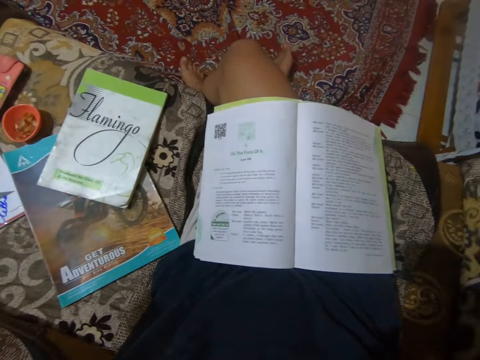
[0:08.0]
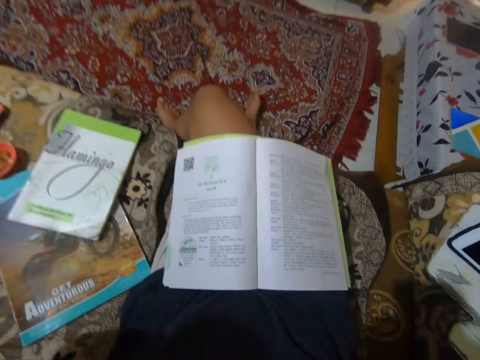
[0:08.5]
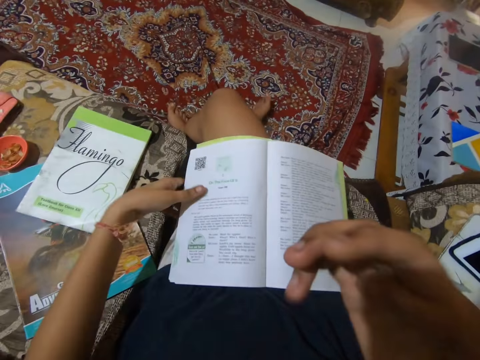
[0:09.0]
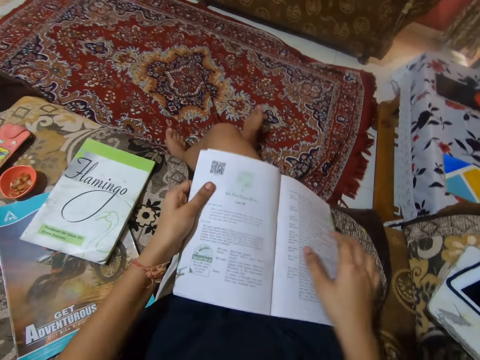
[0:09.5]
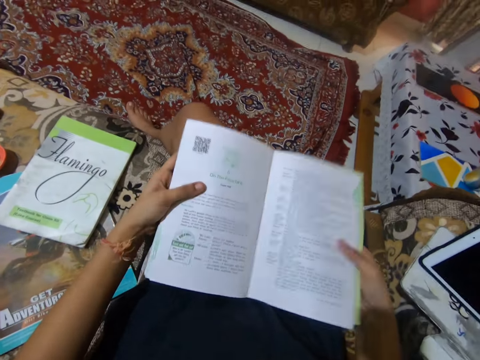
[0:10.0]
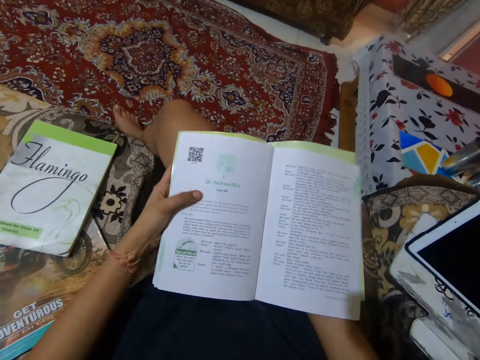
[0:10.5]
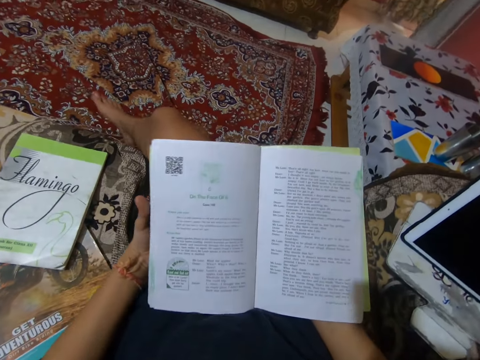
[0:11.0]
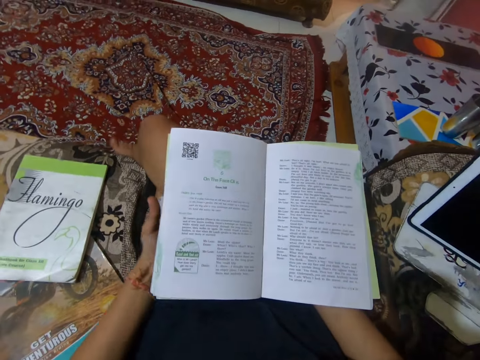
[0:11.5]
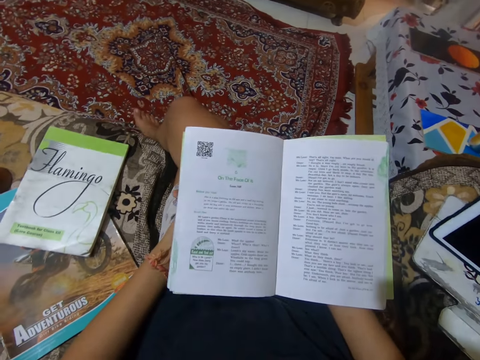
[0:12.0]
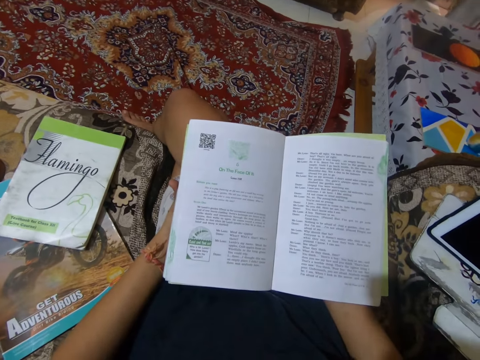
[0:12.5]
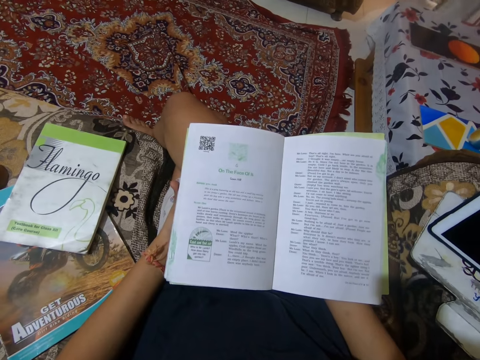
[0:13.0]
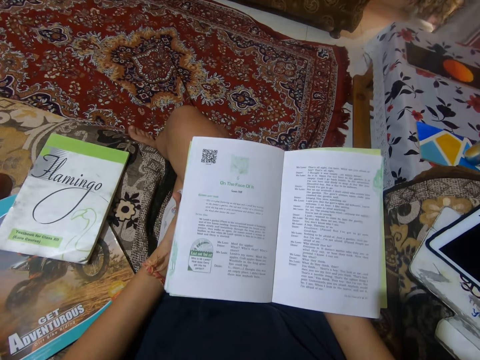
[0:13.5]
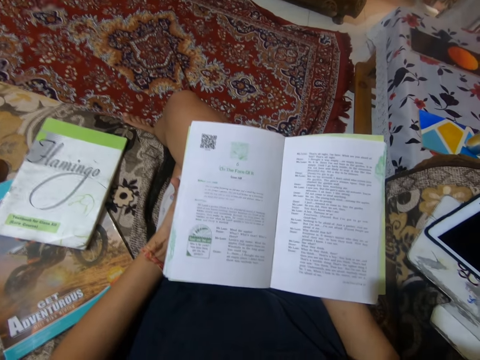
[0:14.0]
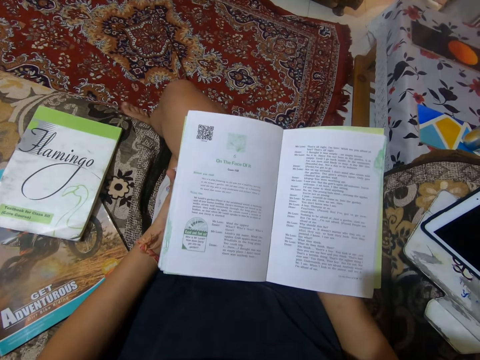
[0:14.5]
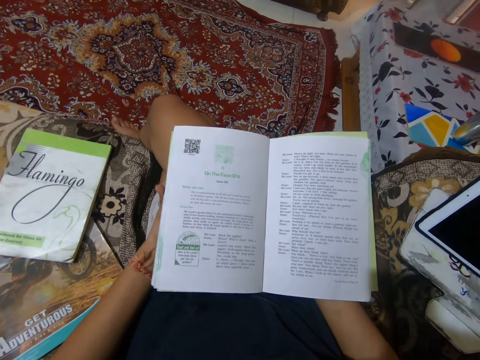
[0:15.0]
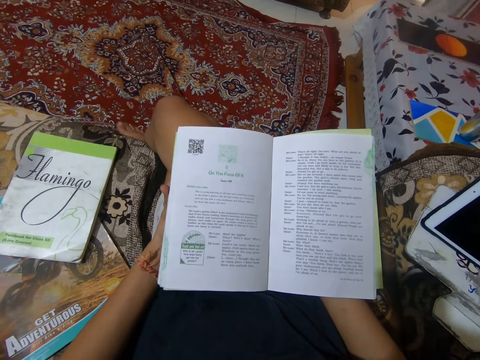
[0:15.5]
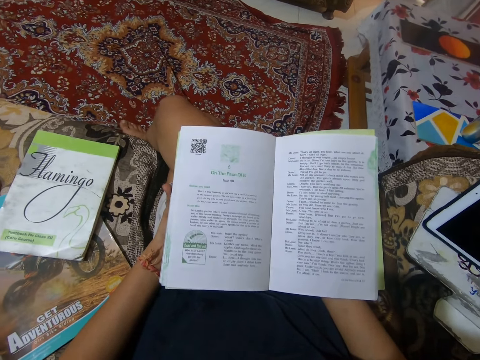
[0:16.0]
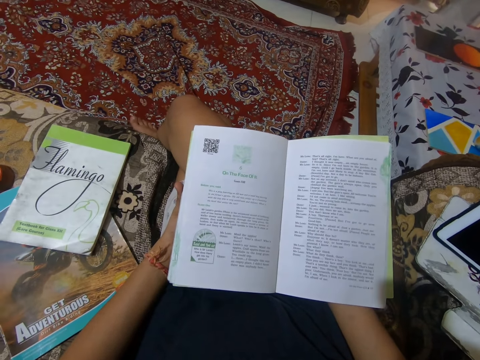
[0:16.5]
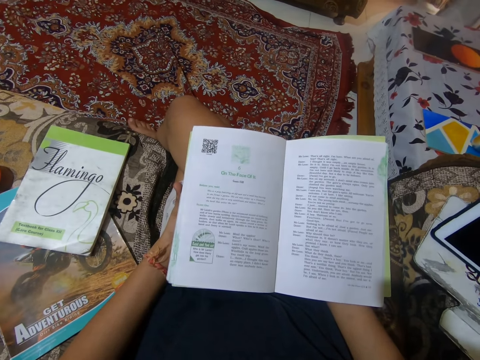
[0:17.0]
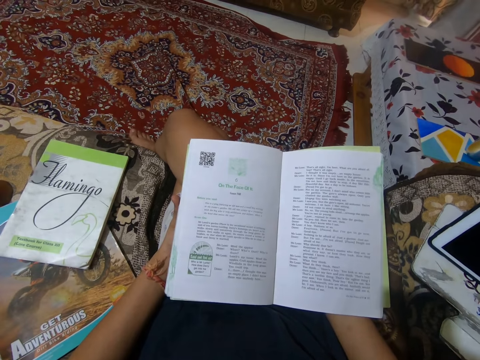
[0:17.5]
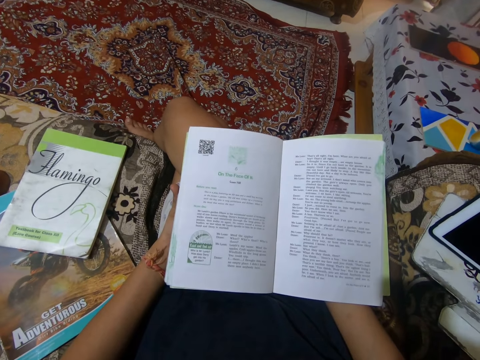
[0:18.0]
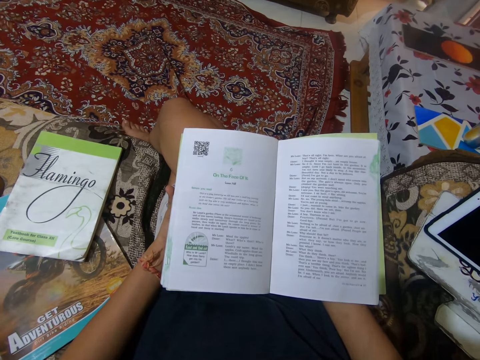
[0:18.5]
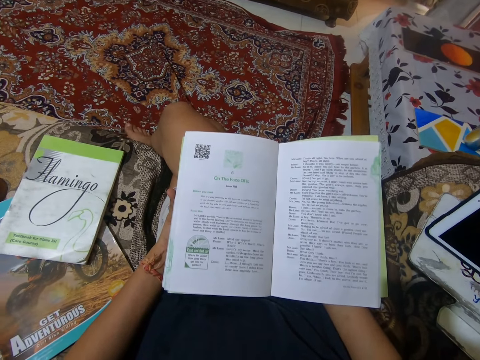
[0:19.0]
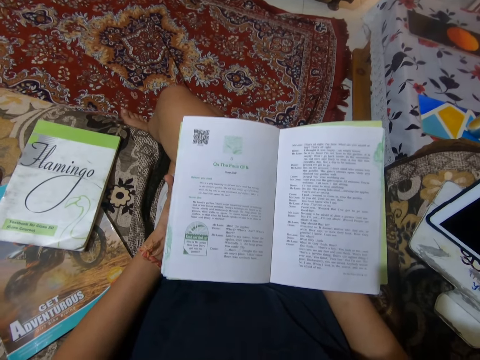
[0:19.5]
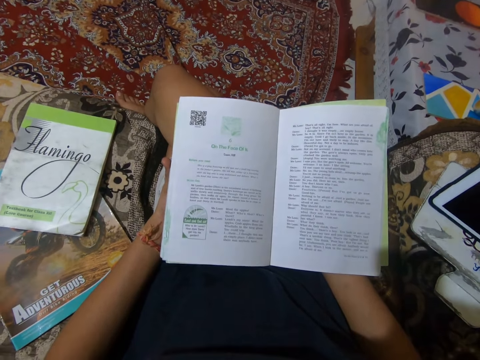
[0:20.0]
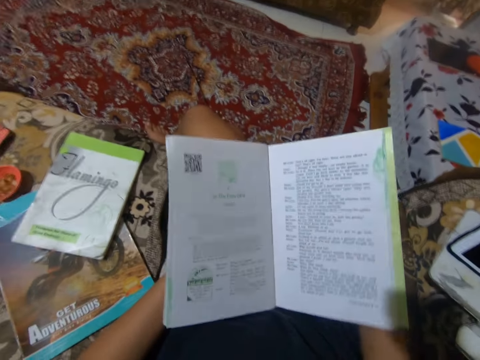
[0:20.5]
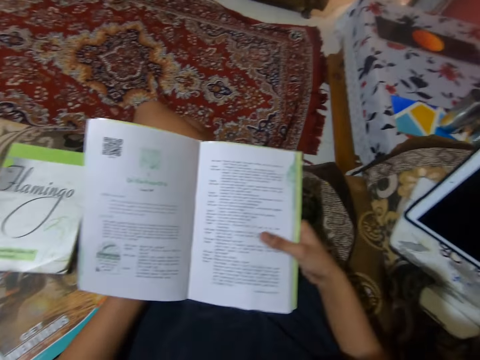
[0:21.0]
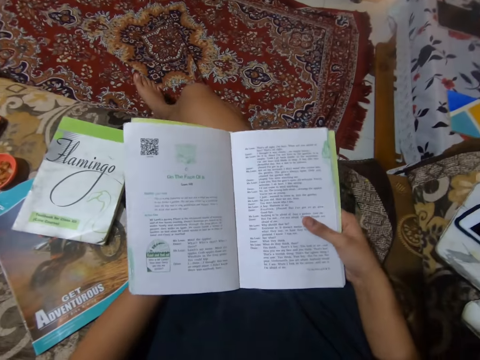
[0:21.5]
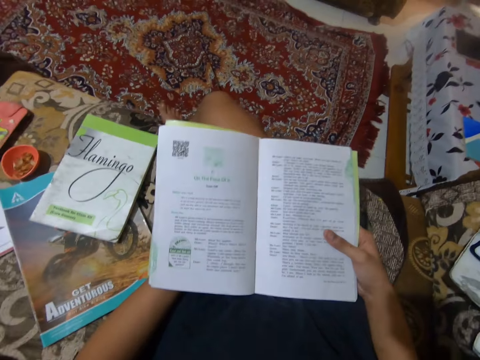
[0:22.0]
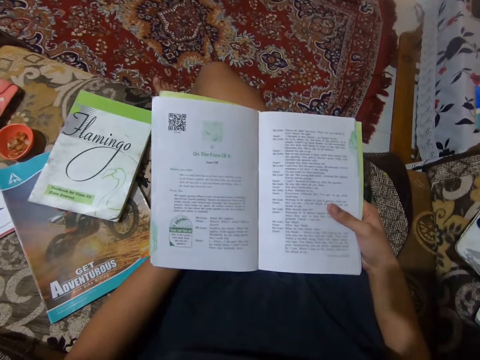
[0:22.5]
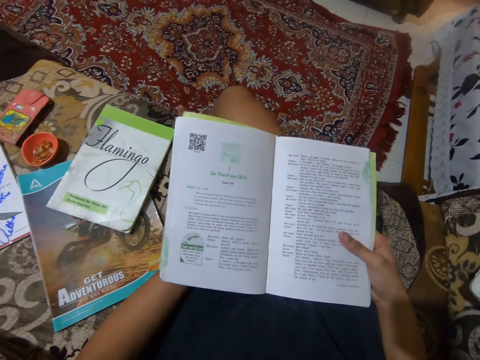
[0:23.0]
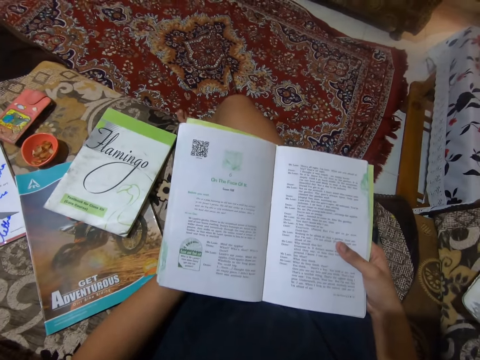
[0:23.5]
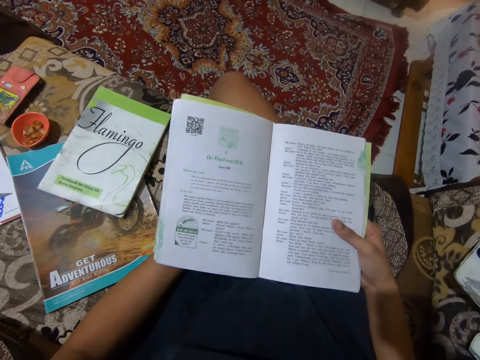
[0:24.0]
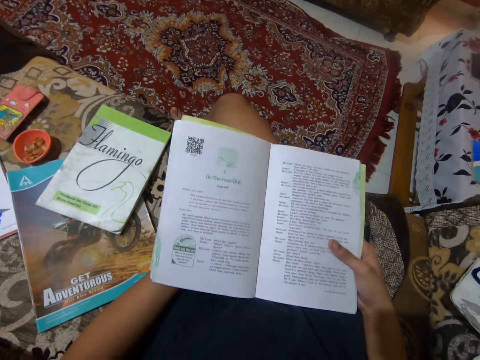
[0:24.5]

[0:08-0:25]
The camera wearer adjusts the book on her leg with her hands. She touches the book. She reads out loud from the book in the sitting room. She shakes her right foot. She adjusts the book on her leg with her hands again.

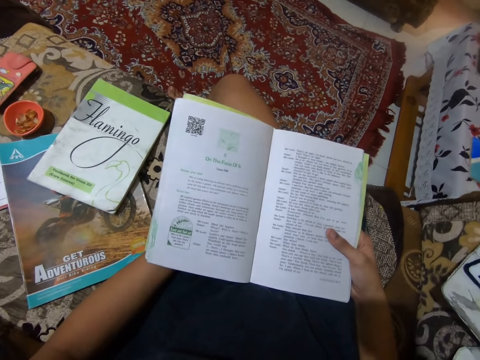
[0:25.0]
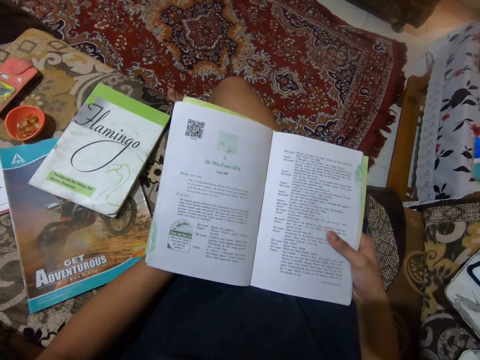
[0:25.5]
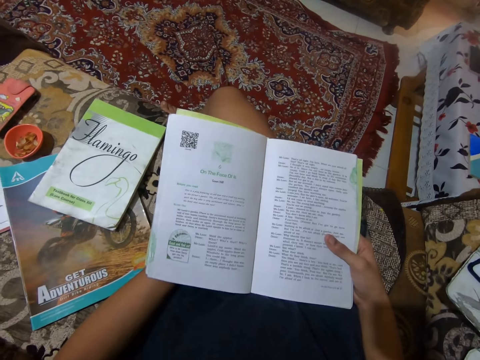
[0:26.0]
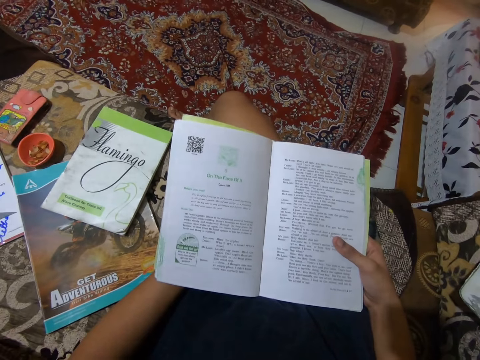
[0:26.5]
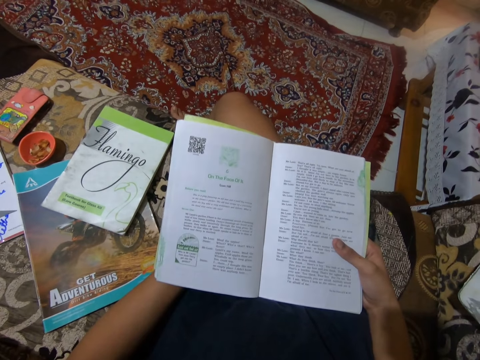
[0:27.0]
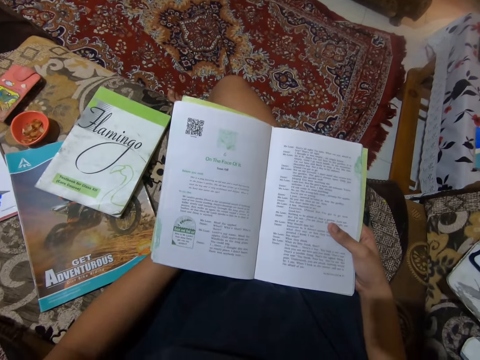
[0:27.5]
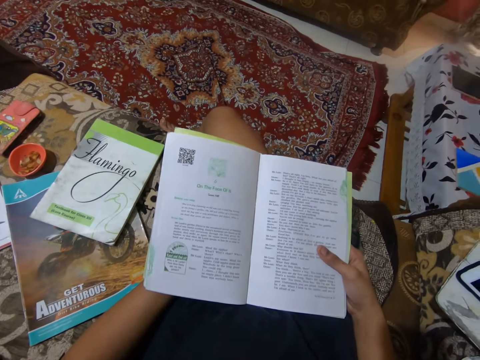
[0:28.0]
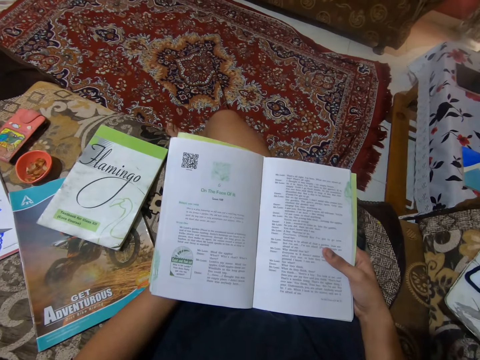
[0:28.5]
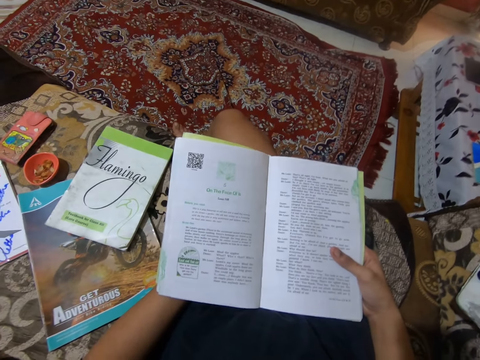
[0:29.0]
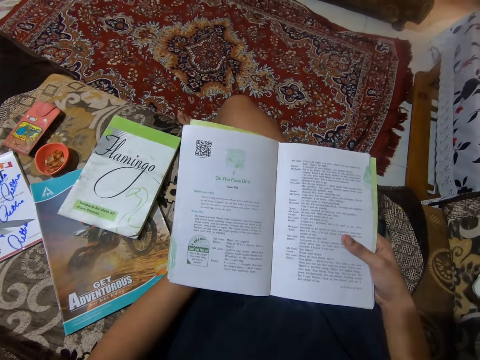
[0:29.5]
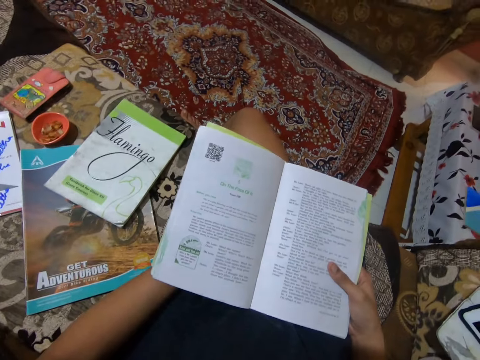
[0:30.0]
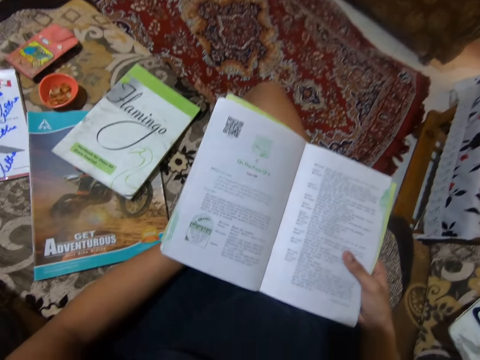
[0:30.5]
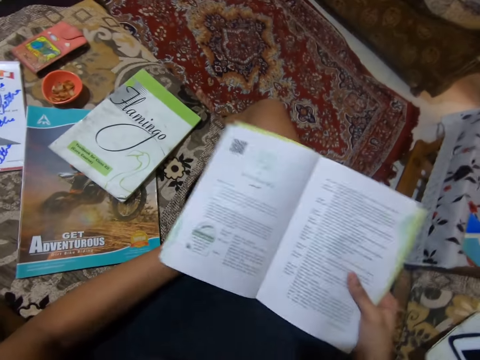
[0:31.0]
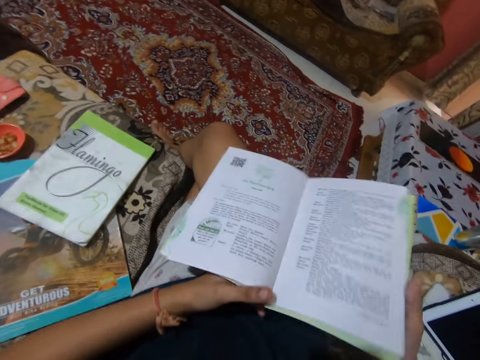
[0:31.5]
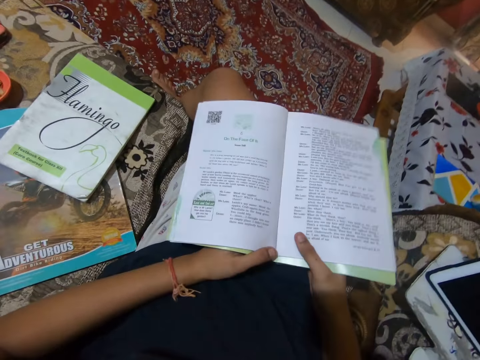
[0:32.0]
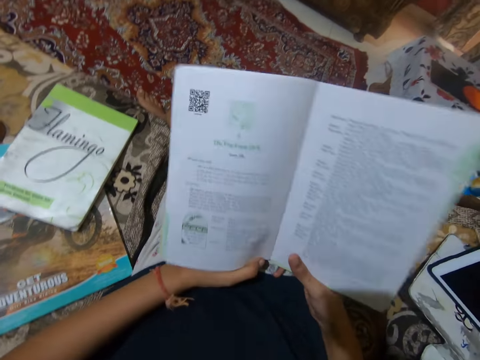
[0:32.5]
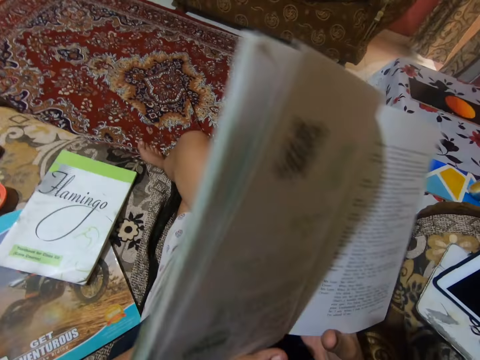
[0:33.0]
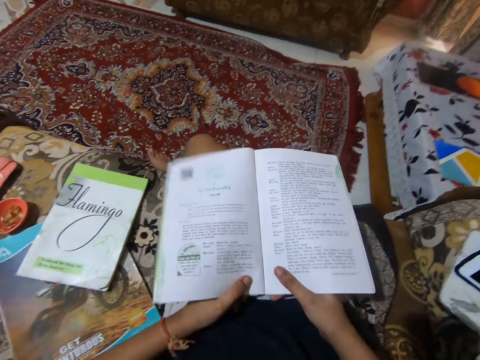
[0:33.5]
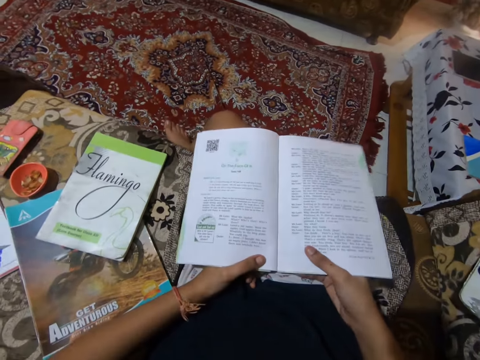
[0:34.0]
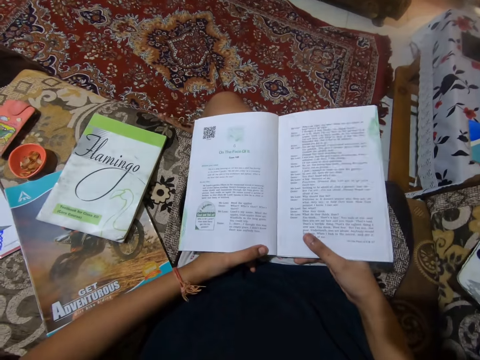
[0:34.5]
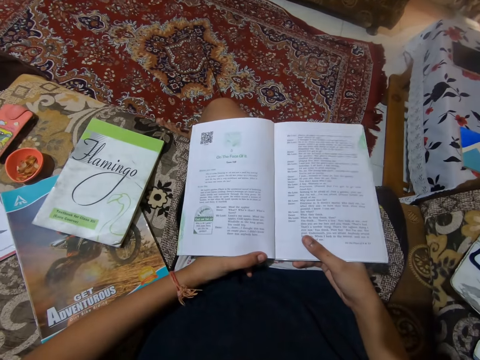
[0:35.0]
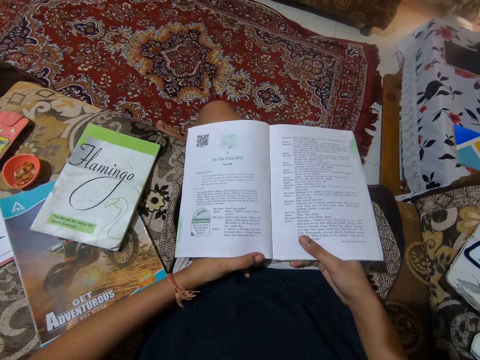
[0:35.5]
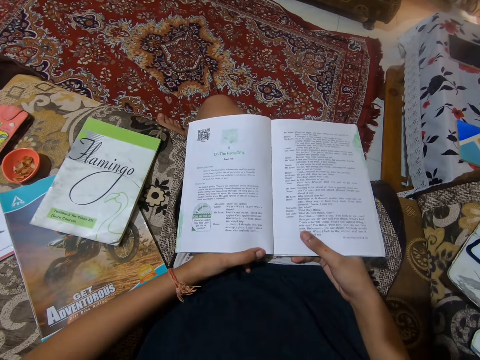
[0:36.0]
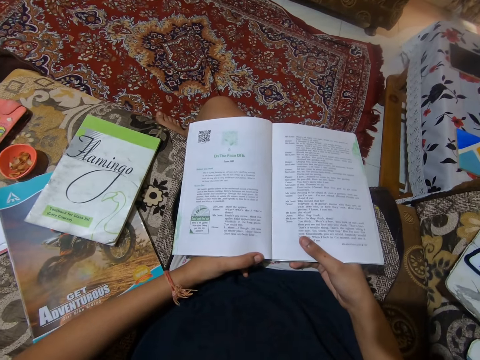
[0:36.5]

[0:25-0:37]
The camera wearer adjusts the book on her leg with her hands. She lifts the book. She reads out loud from the book.
